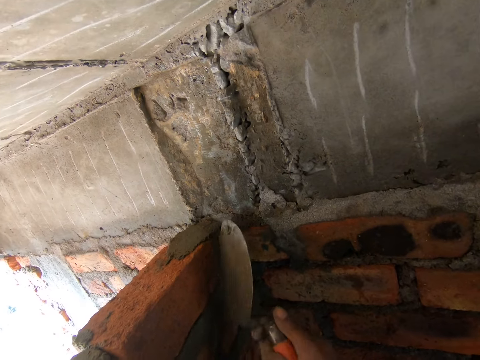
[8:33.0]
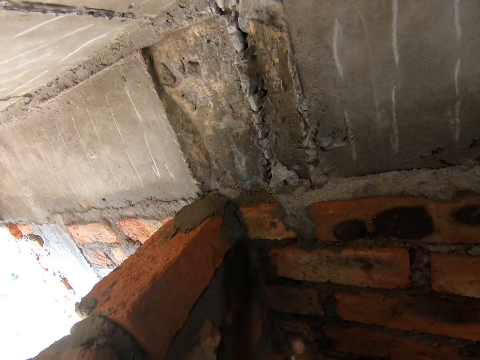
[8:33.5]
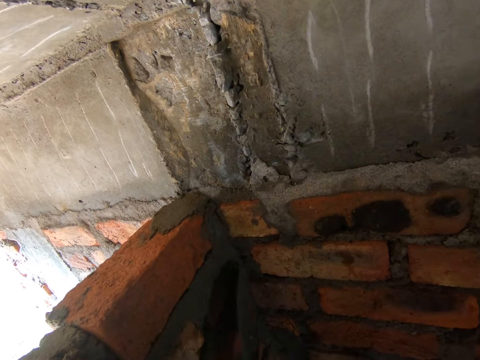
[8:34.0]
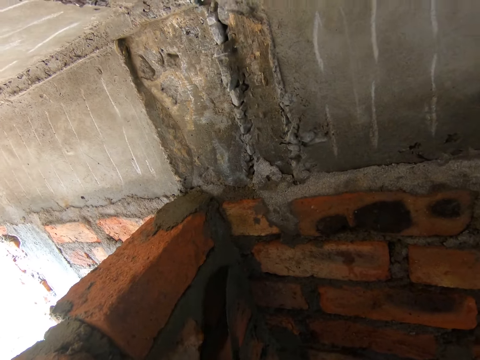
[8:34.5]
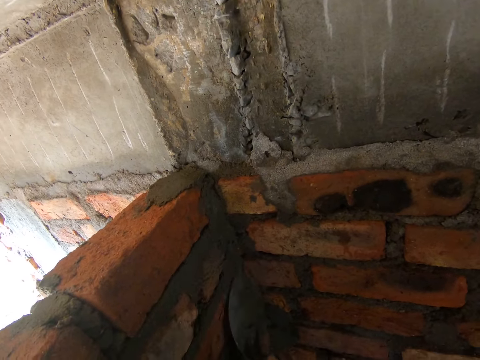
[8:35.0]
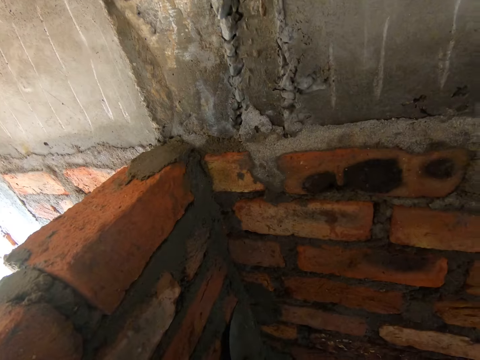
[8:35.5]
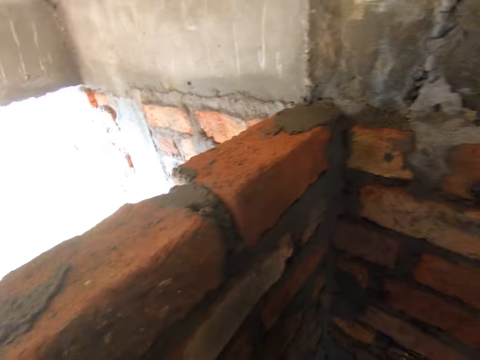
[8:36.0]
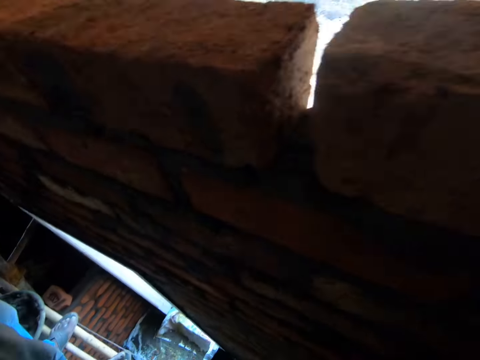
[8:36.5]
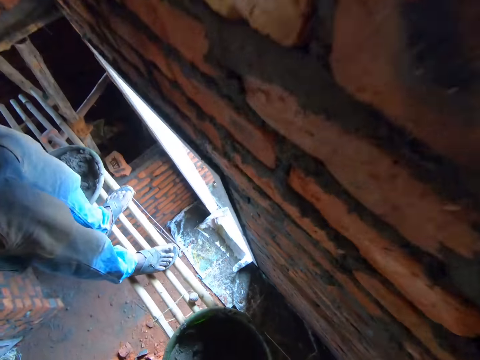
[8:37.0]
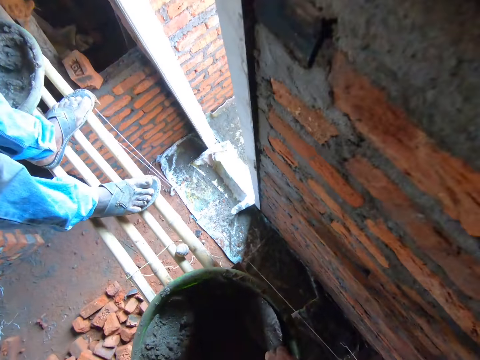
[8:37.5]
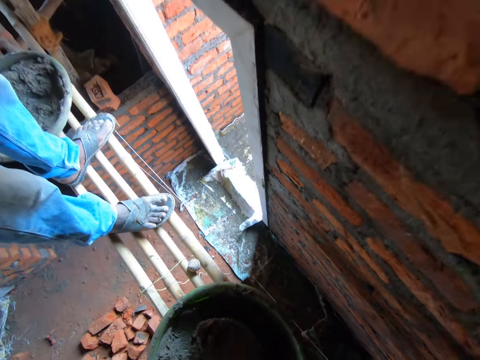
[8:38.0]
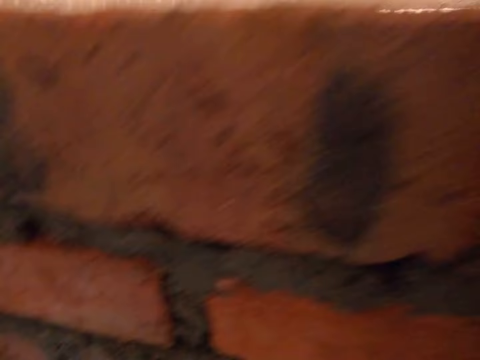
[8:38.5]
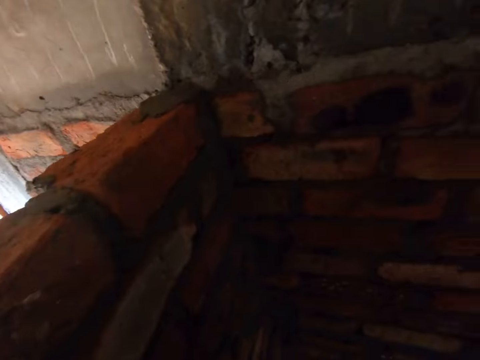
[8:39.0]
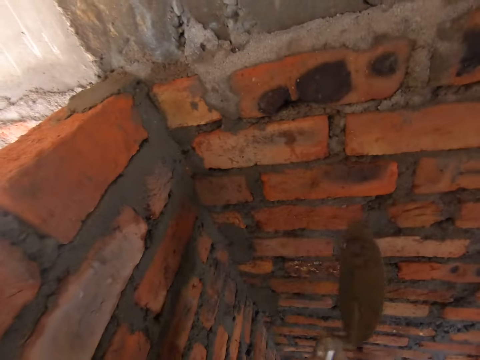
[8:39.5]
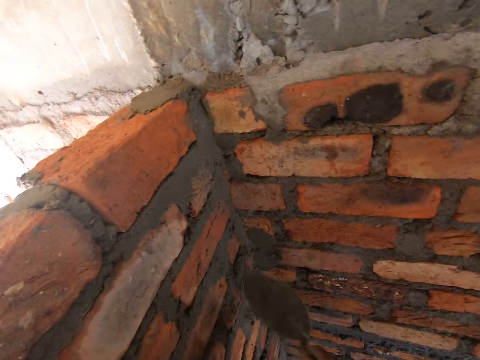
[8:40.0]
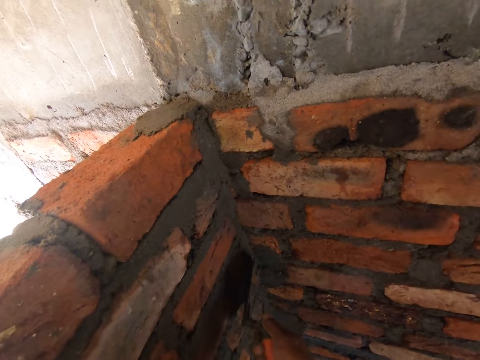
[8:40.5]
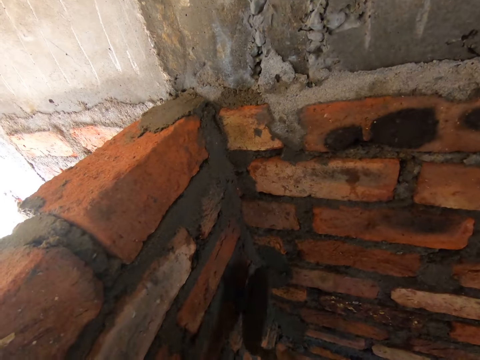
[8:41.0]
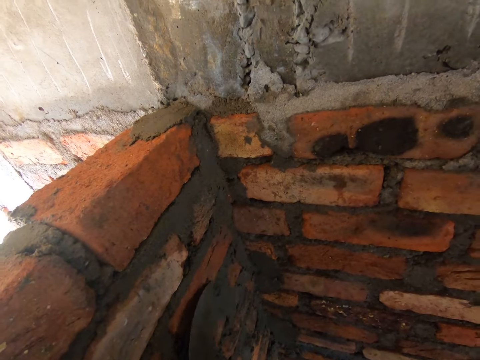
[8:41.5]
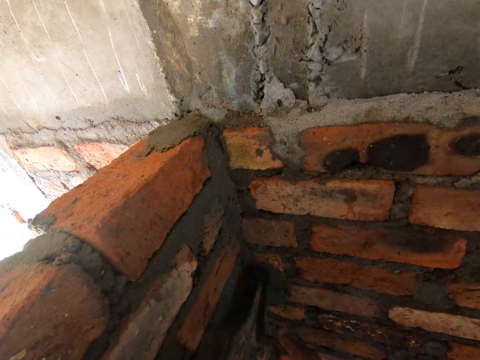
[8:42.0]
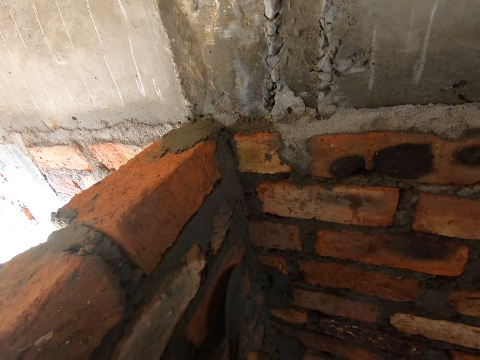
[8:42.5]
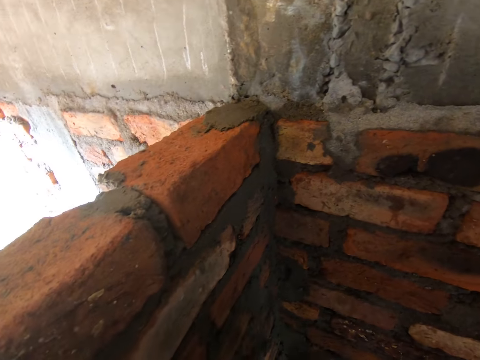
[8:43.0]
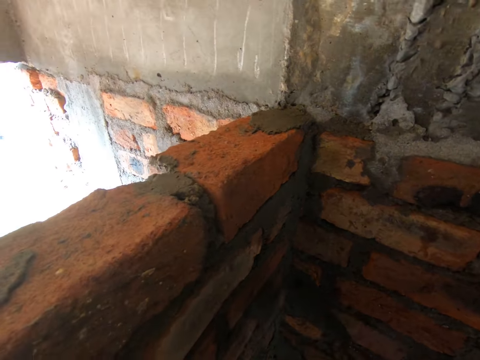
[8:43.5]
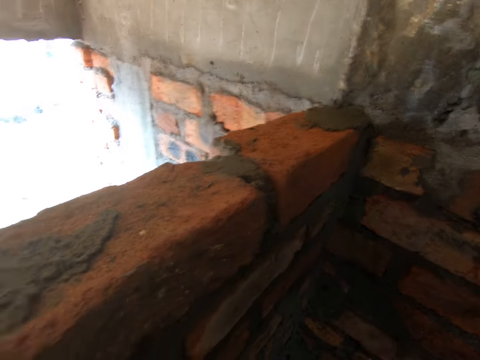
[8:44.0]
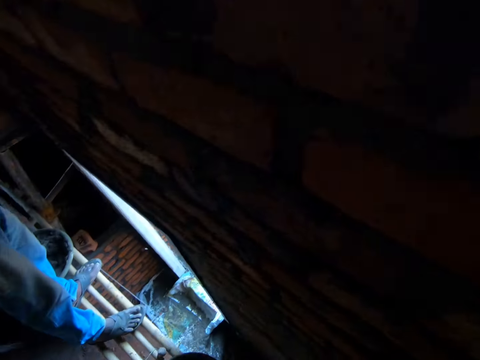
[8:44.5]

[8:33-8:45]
The camera wearer scoops mortar using a trowel. They put the mortar on the wall. They level the mortar using the trowel.

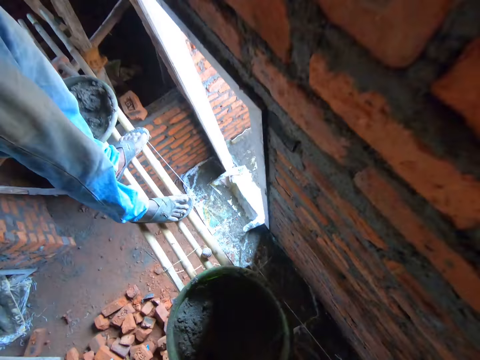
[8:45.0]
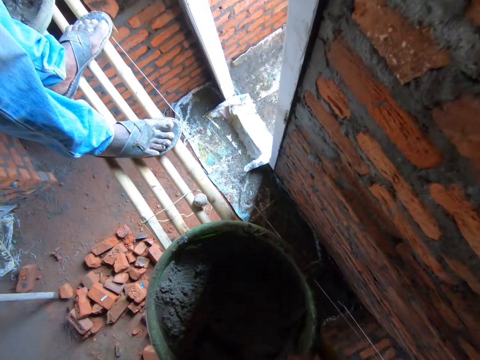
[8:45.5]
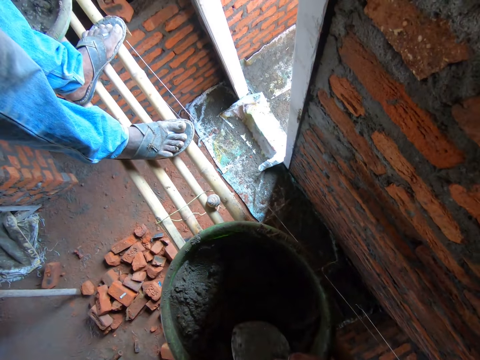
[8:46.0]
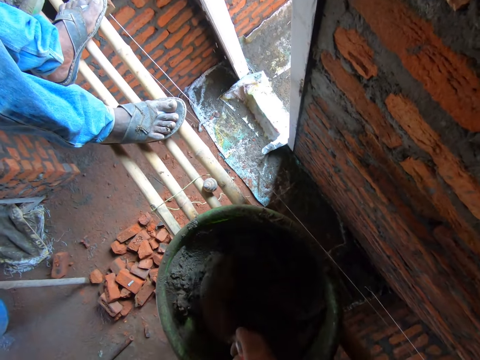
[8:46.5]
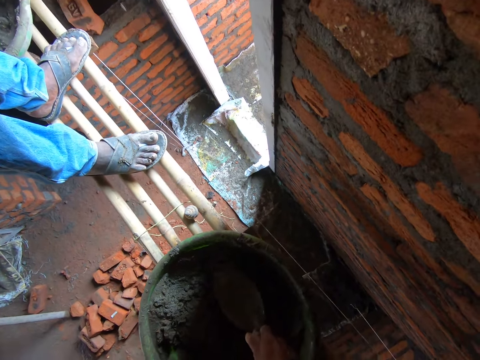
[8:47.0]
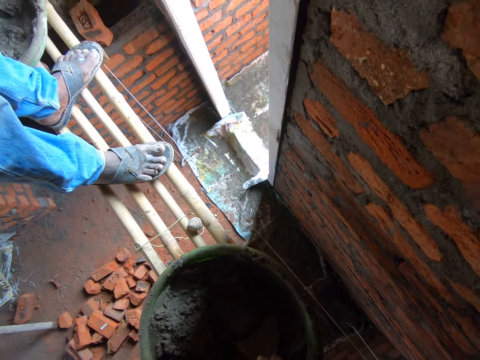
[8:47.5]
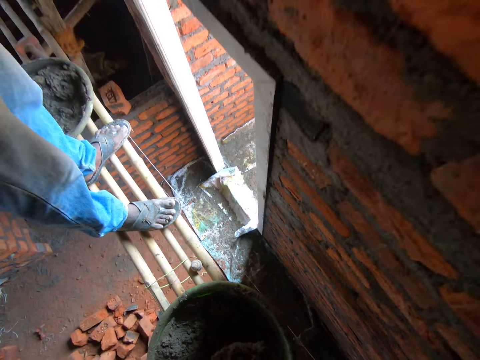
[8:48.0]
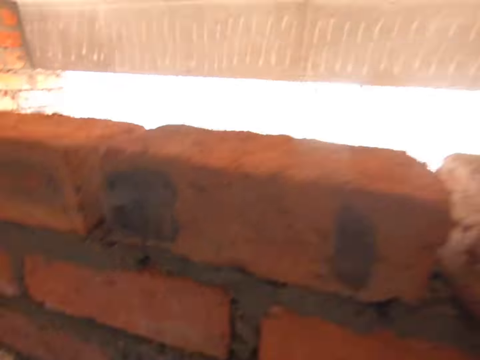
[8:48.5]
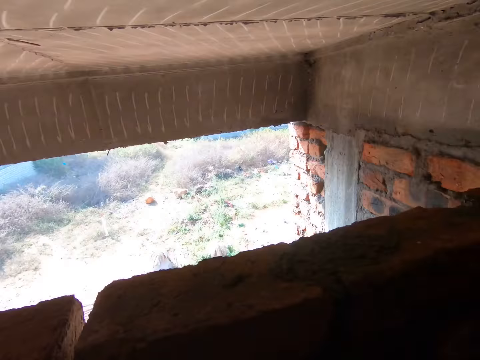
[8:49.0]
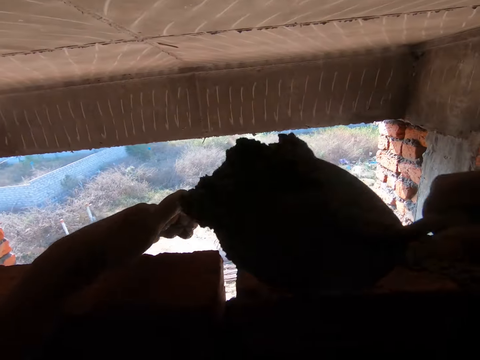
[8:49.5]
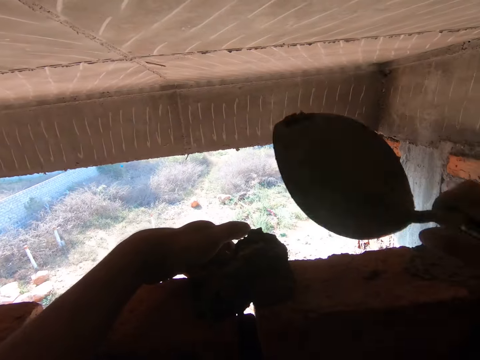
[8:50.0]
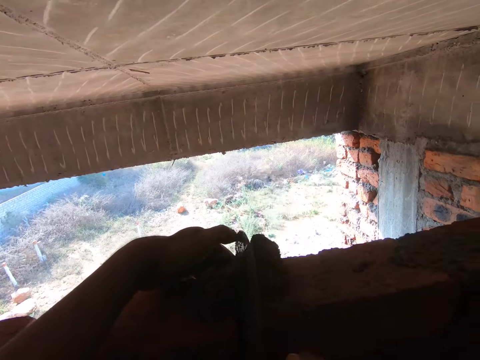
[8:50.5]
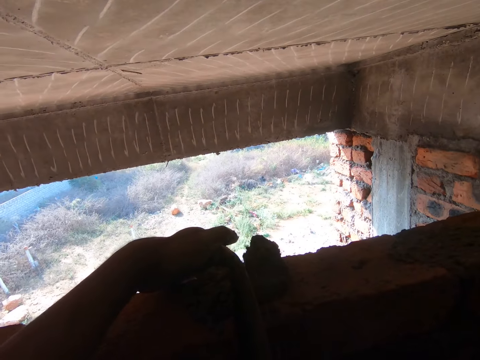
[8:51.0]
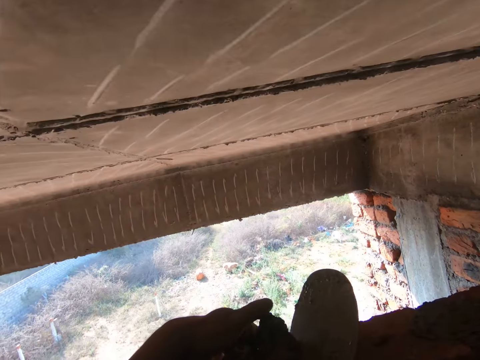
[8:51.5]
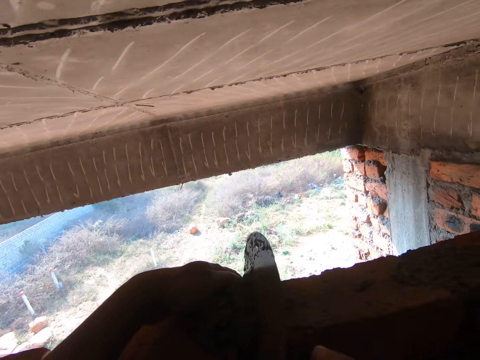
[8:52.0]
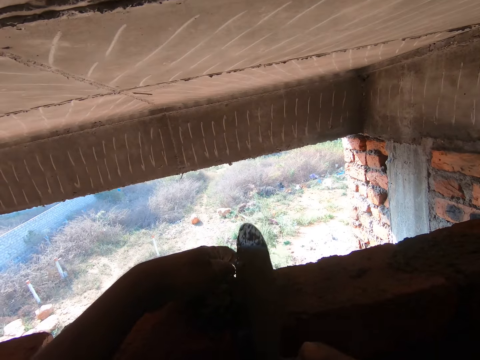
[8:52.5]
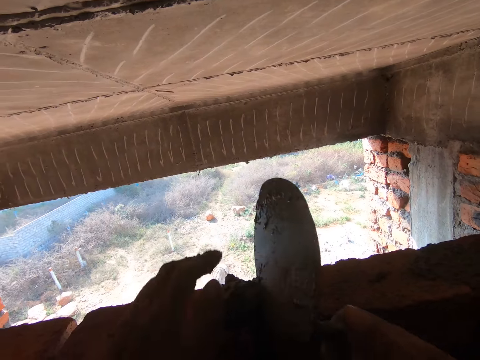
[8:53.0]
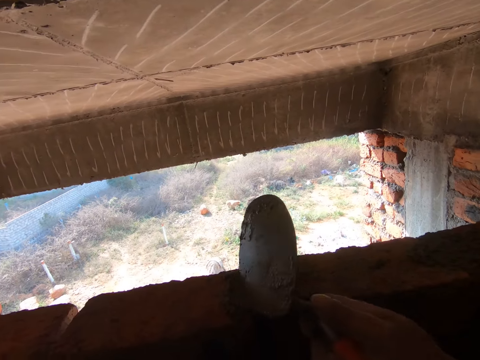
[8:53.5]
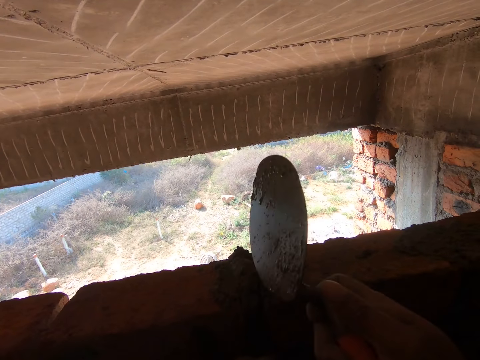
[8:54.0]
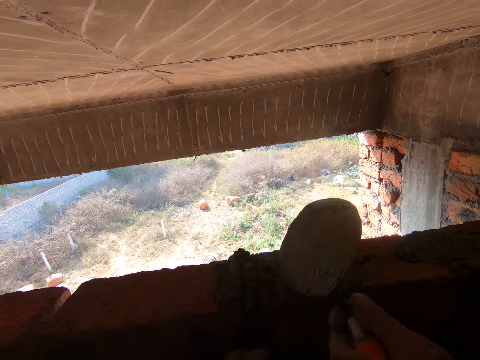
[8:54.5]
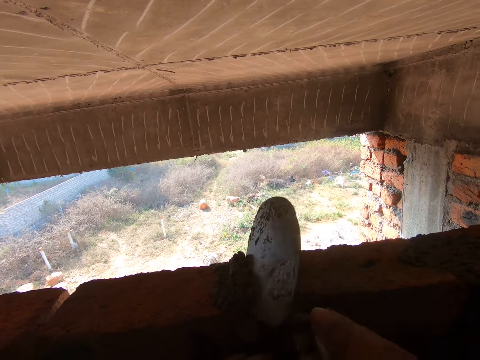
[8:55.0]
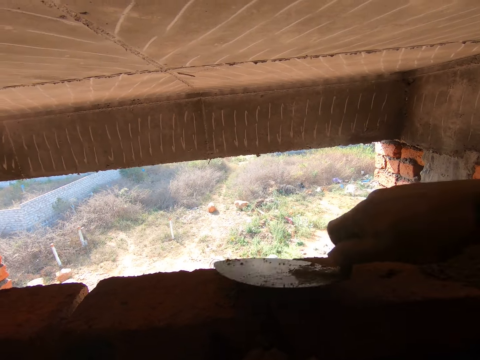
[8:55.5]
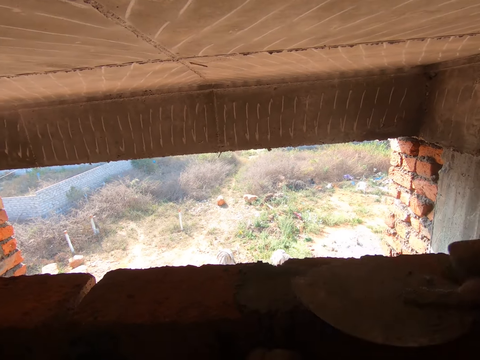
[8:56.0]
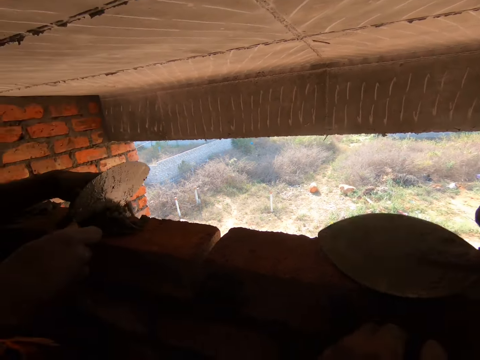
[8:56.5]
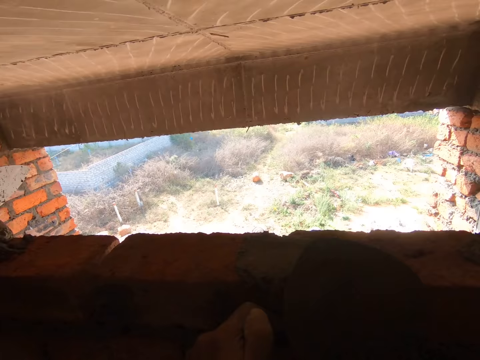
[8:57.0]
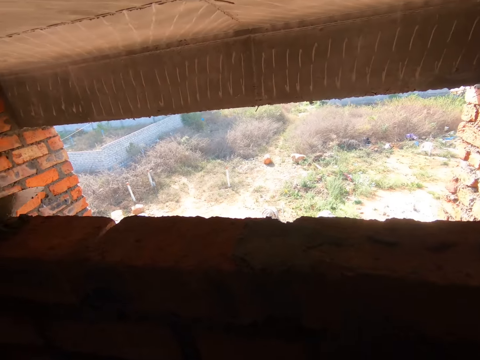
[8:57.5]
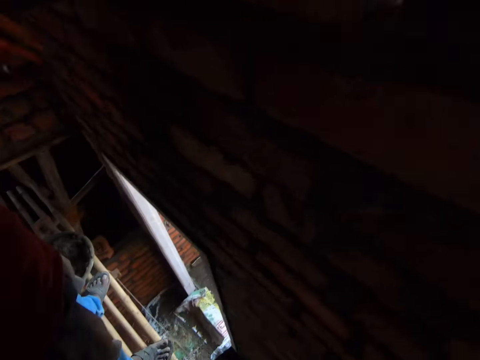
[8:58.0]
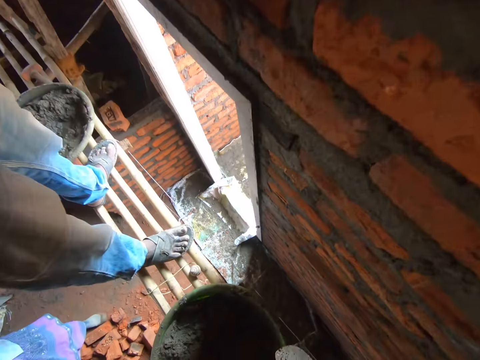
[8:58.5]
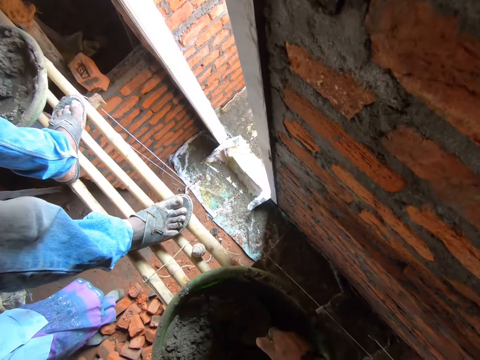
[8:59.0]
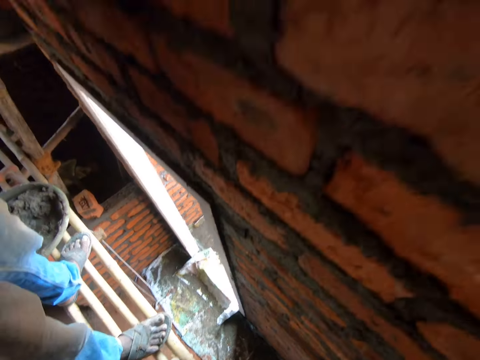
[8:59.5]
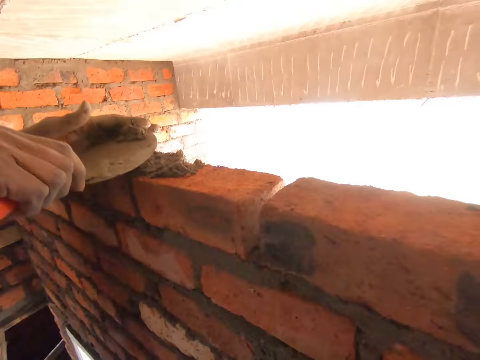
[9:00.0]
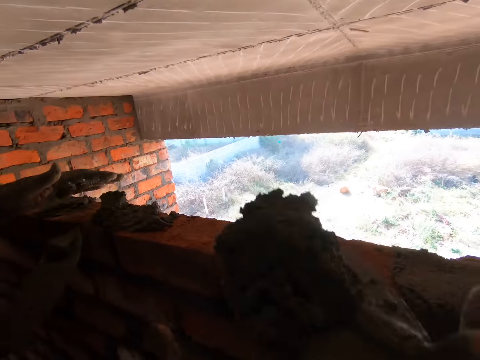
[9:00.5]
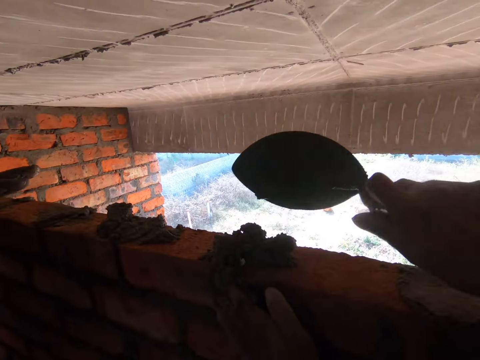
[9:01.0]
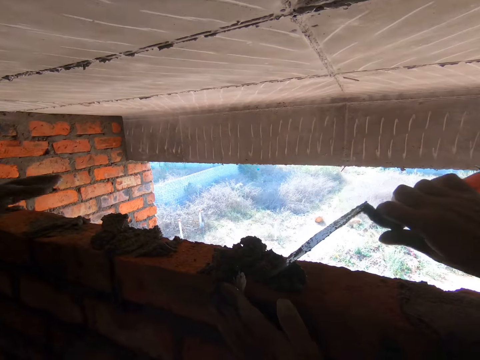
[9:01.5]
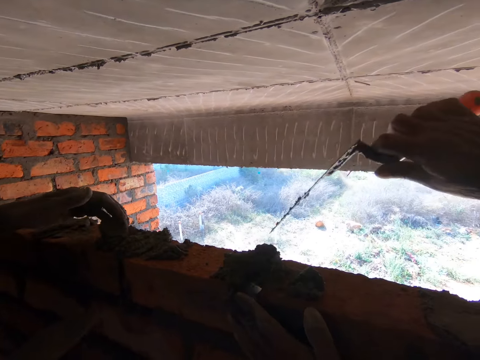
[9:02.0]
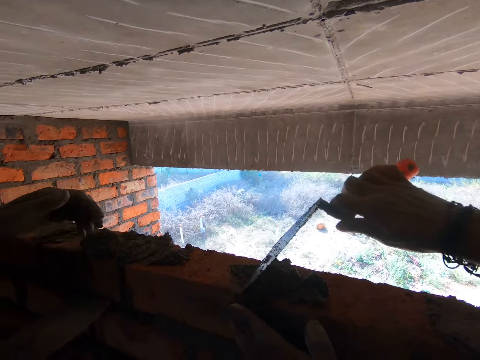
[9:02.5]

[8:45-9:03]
The camera wearer scoops mortar using a trowel. They pour the mortar on the bricks. They insert the mortar in the bricks using the trowel. They plaster the wall. They scoop the mortar using the trowel. They pour the mortar on the bricks.
